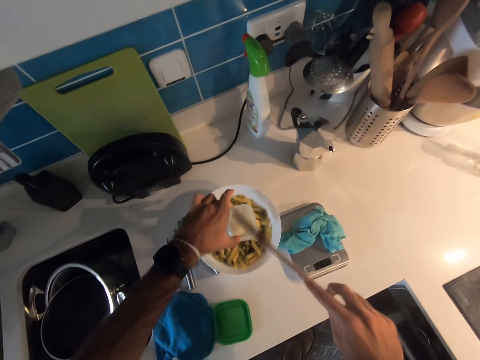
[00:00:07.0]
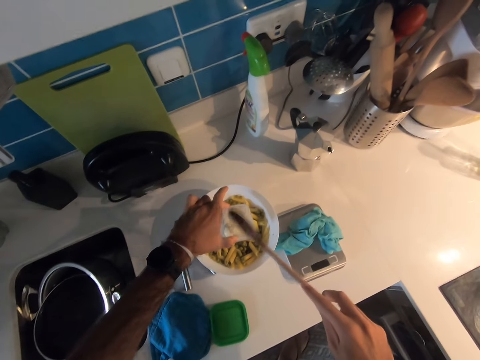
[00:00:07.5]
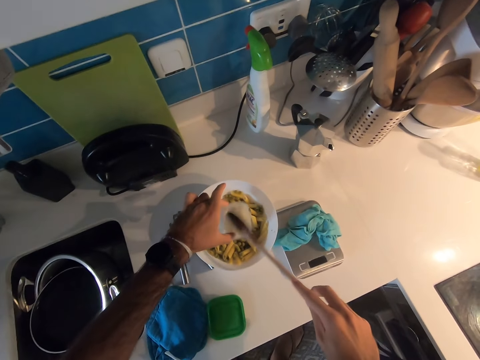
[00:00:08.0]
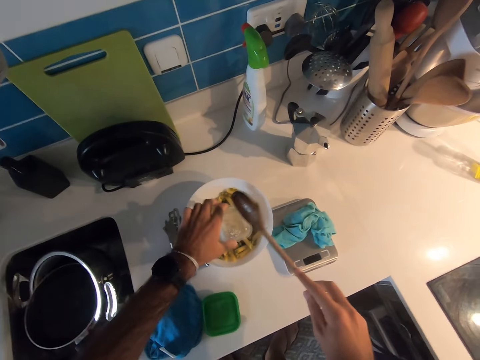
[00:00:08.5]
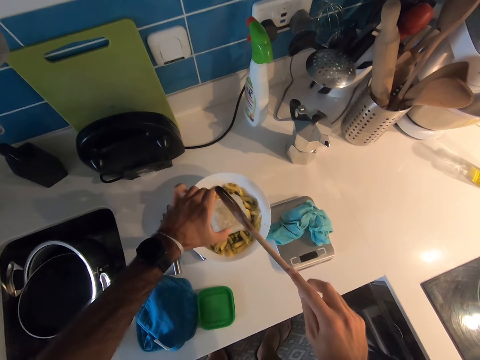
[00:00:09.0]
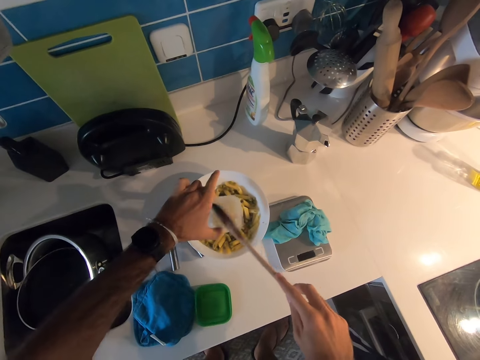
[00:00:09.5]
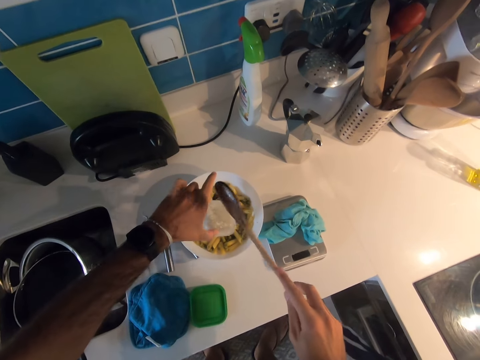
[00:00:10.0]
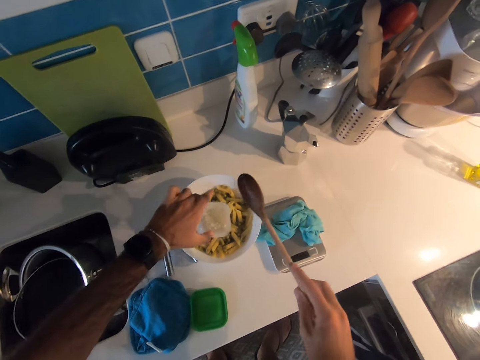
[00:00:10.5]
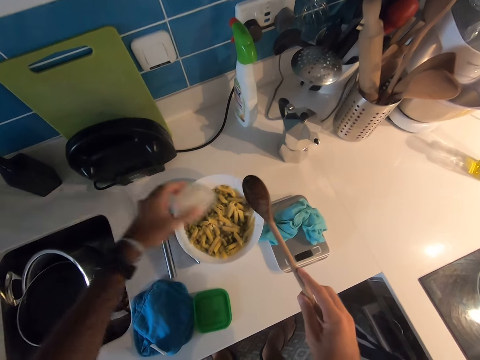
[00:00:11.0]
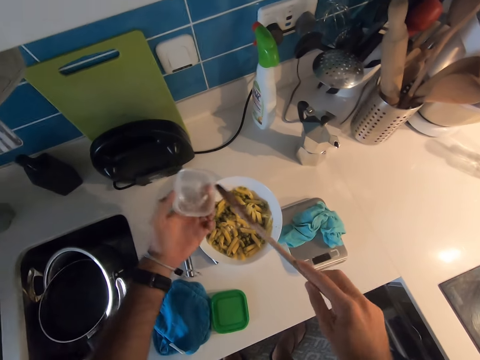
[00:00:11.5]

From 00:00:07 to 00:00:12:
The camera wearer hits the dish with a cooking stick.

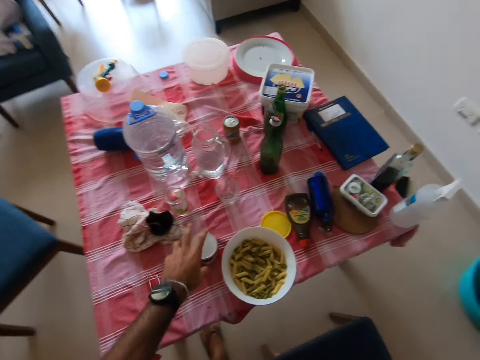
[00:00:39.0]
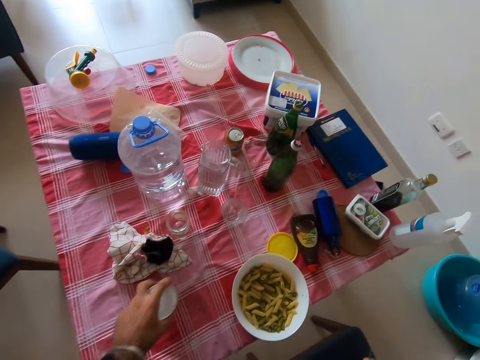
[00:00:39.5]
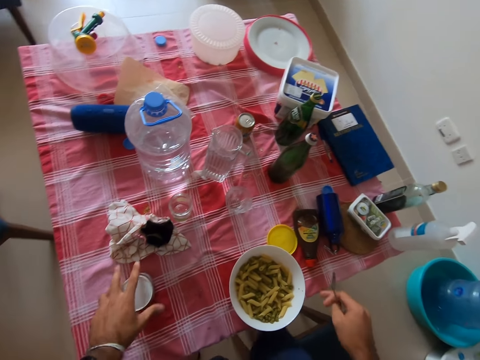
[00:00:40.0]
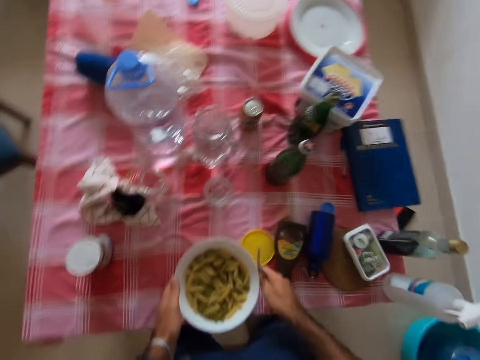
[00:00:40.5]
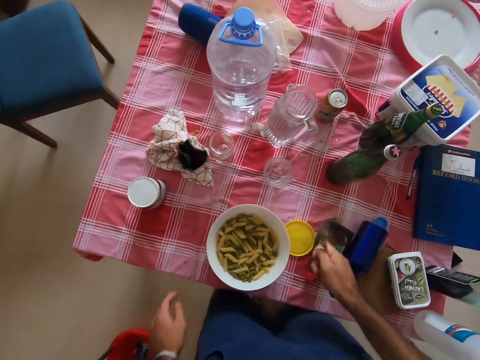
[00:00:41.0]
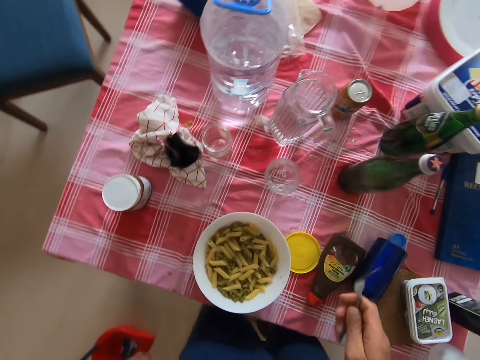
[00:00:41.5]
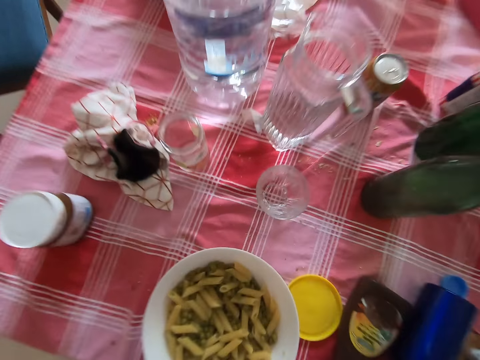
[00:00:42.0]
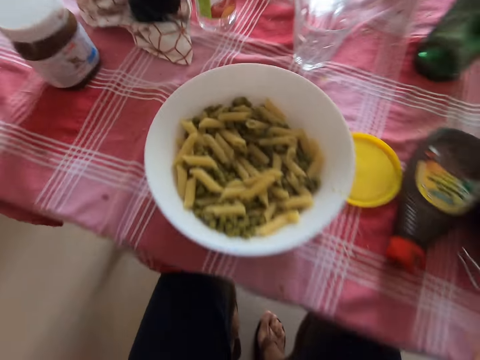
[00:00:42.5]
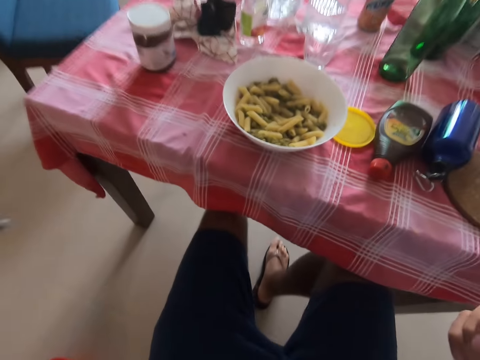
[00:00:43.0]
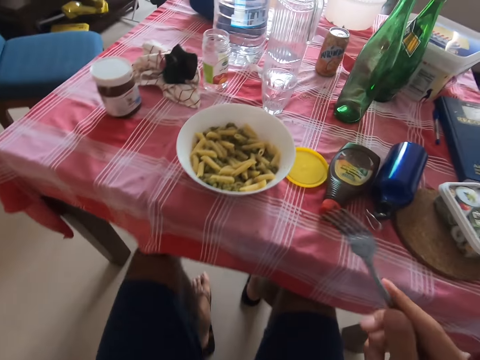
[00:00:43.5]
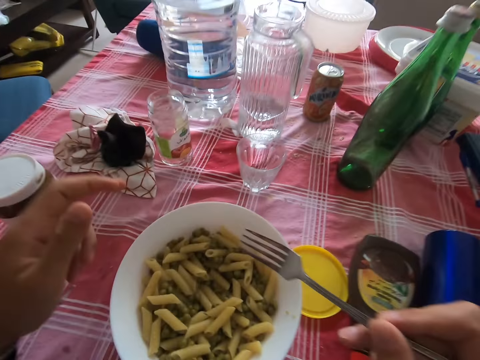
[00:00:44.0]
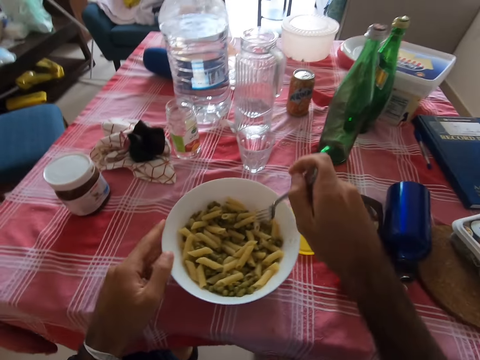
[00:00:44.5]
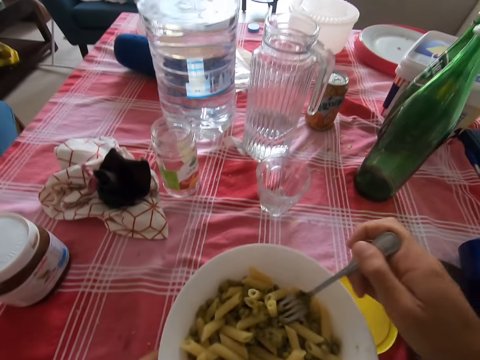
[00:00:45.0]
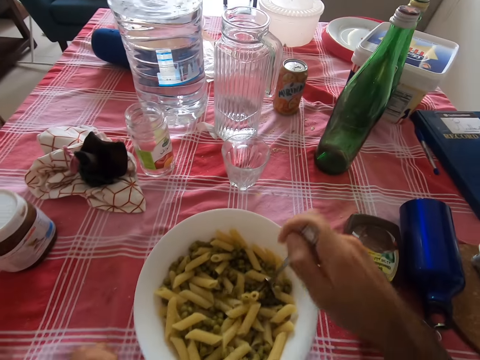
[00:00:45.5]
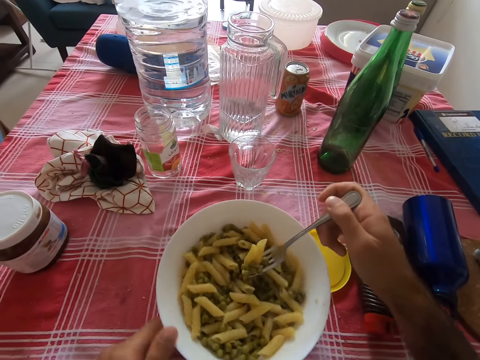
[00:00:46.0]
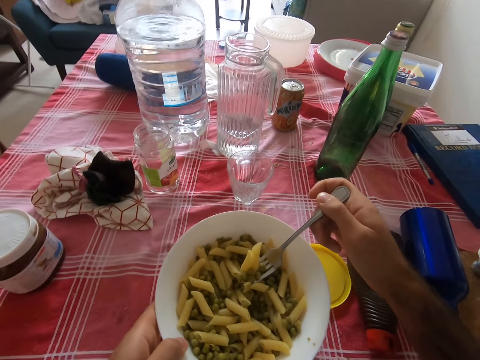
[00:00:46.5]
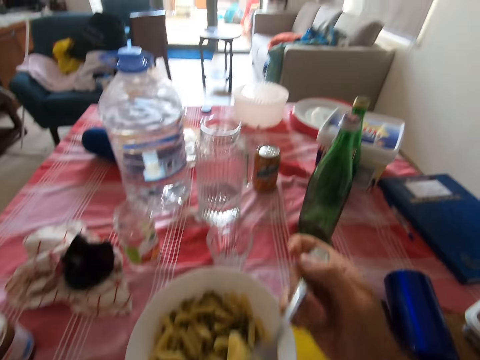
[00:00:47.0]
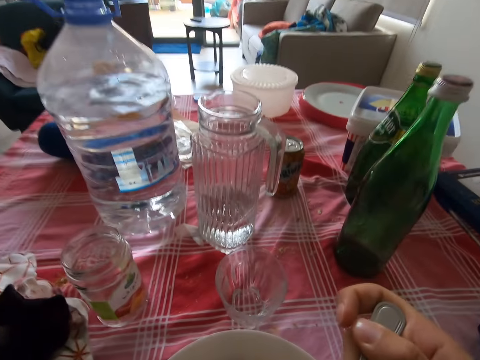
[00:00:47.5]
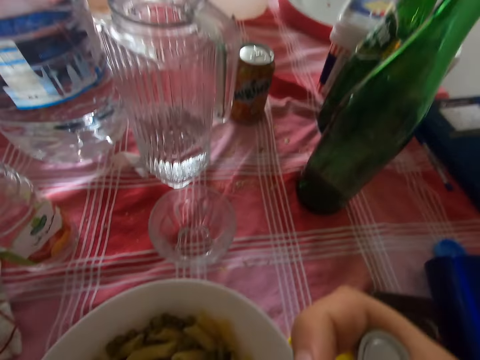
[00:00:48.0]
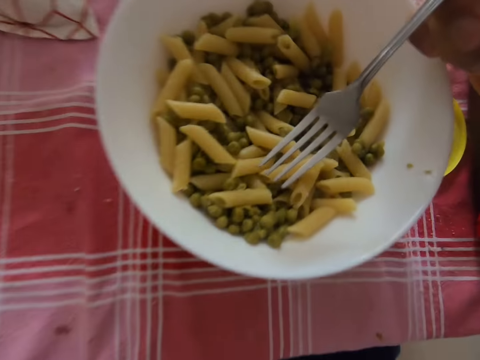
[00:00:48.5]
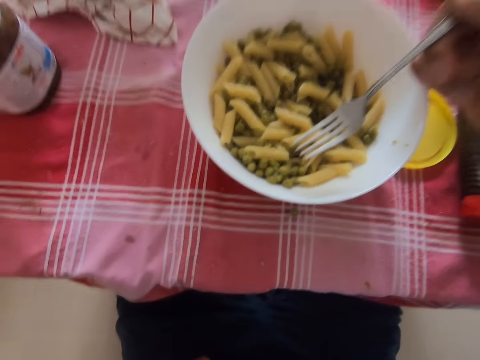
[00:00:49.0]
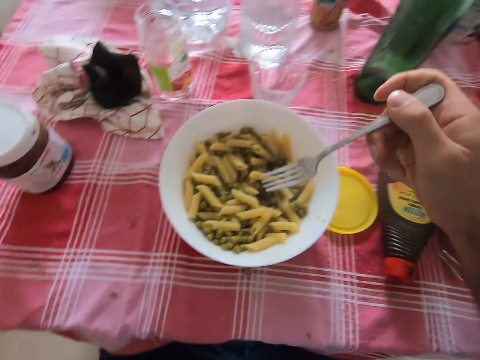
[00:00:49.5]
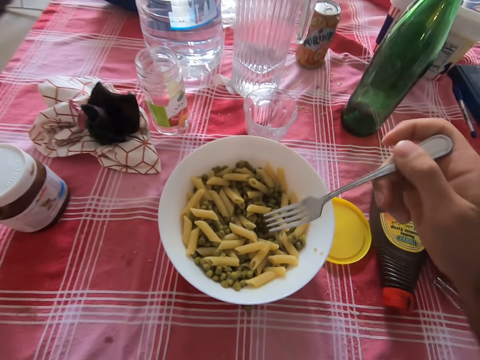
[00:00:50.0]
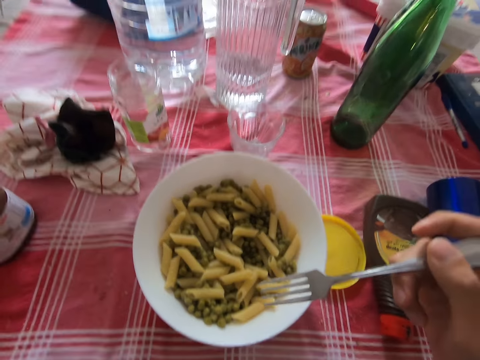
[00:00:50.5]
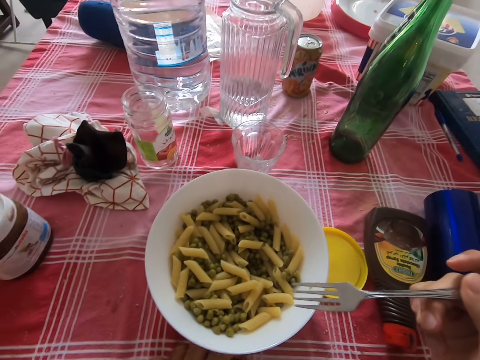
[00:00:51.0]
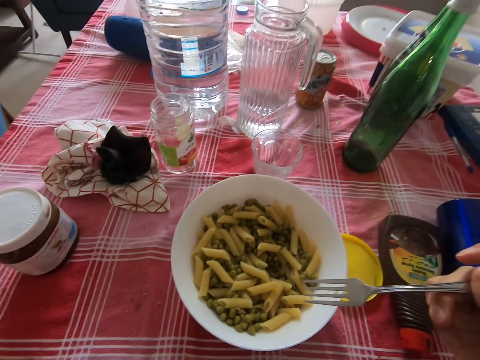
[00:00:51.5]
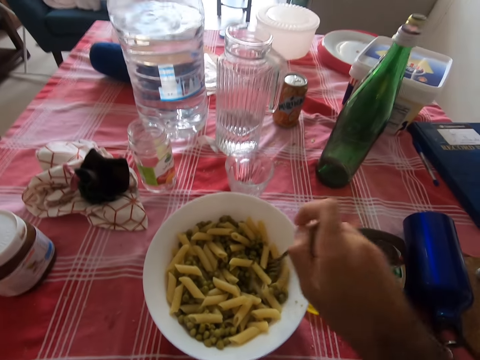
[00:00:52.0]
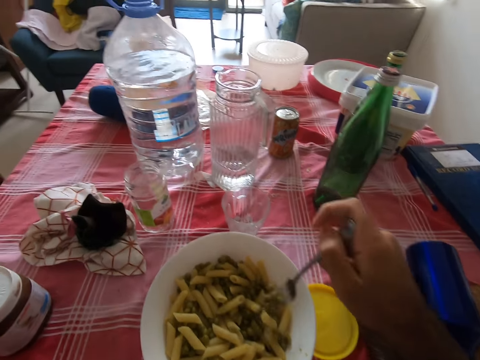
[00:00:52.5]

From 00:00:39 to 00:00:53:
The camera wearer sits down. They eat food.

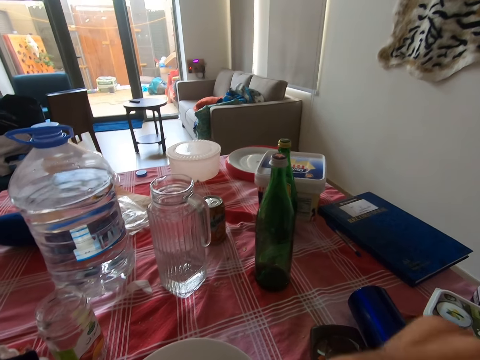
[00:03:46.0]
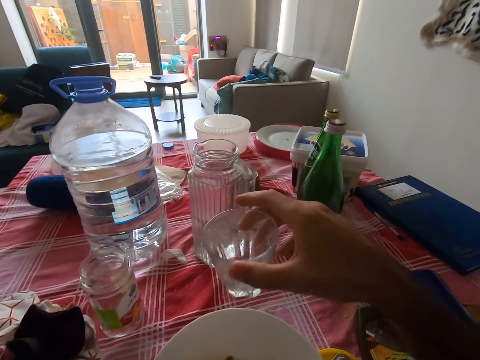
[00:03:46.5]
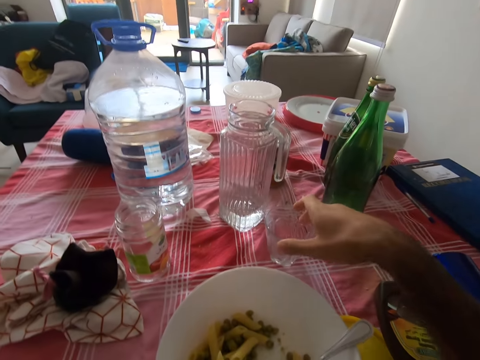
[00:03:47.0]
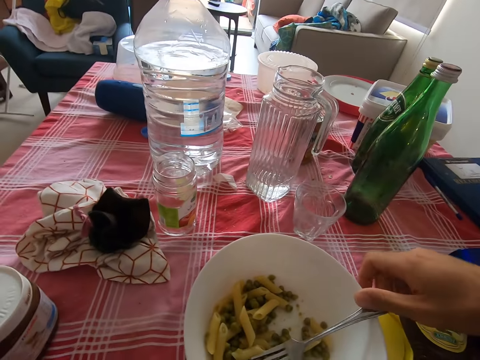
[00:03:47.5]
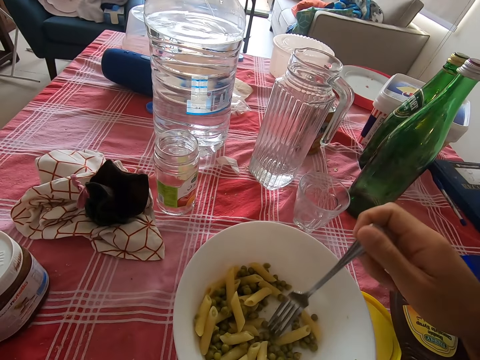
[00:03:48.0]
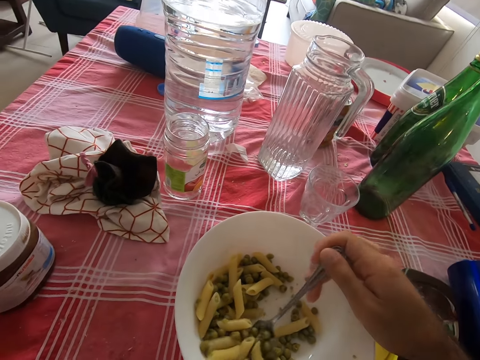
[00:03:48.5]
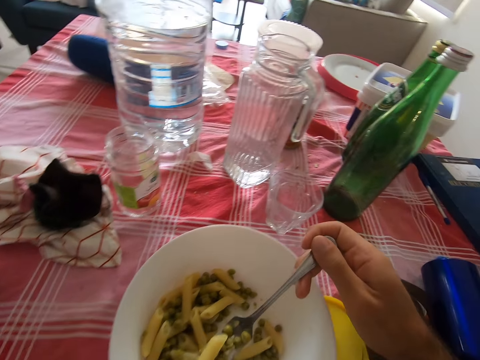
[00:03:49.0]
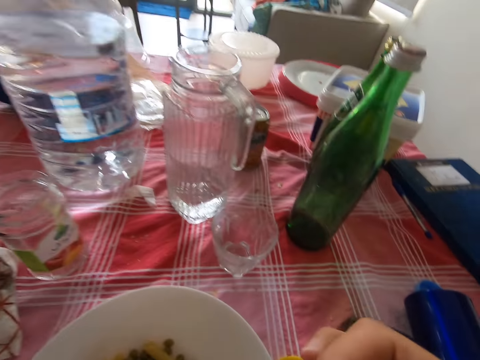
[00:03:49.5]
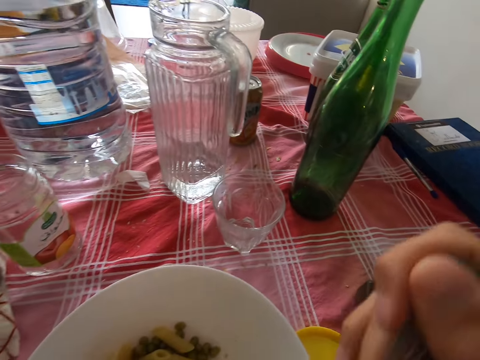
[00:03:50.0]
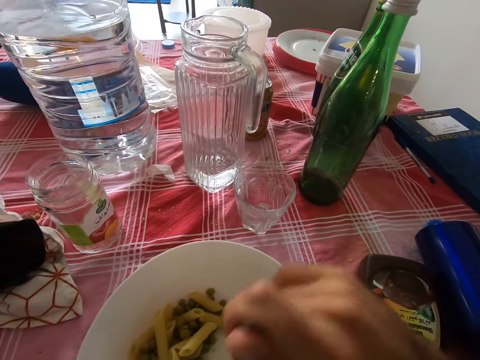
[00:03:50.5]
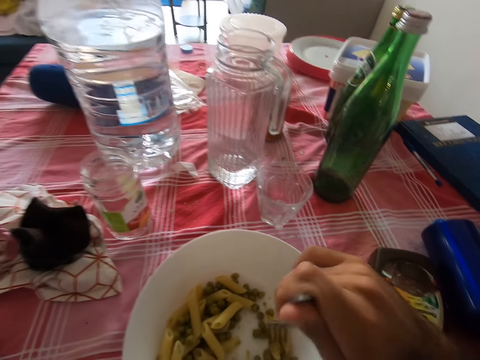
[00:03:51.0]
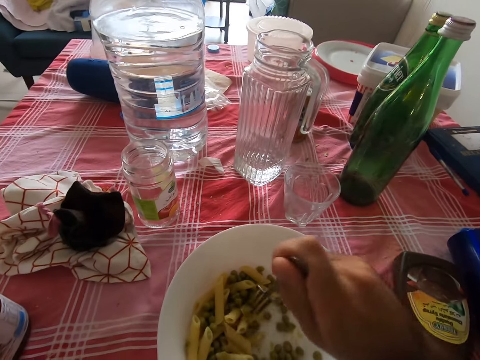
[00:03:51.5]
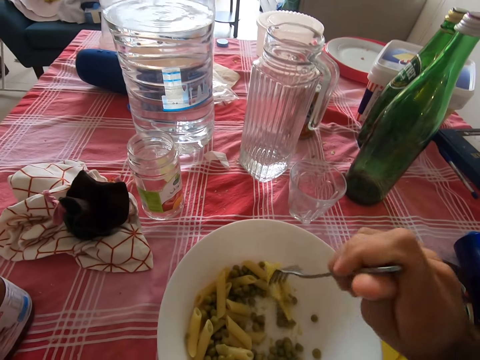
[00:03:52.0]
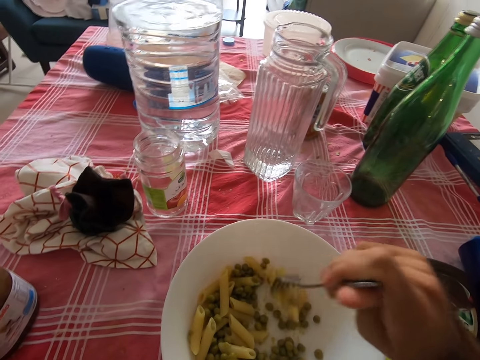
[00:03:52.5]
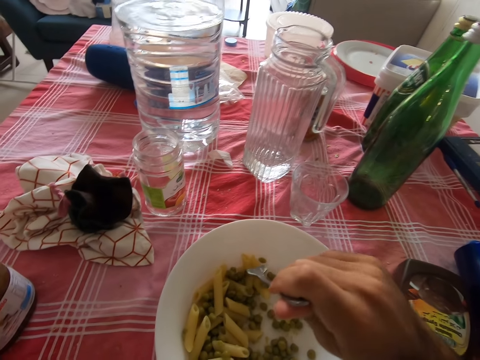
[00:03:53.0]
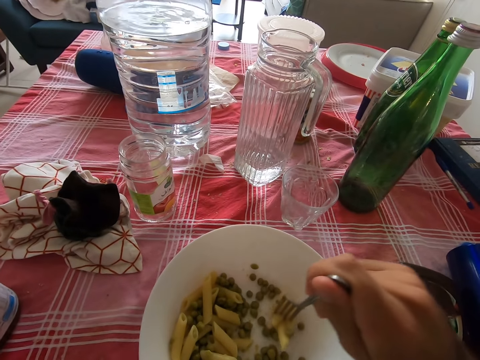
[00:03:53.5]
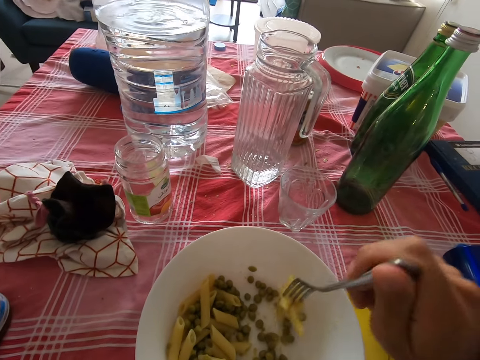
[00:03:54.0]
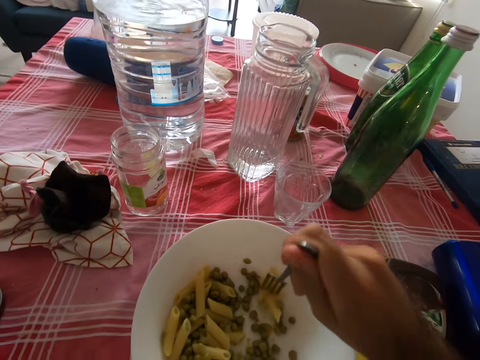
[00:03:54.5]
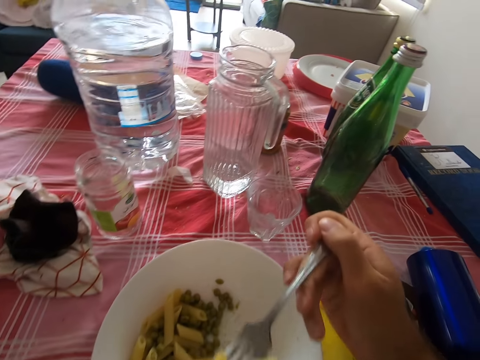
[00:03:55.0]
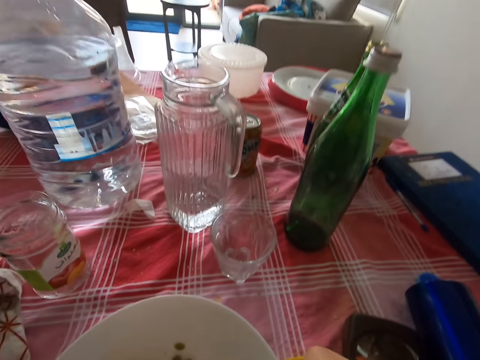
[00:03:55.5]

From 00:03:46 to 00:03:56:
The camera wearer puts the glass of water on the table. They eat food.
